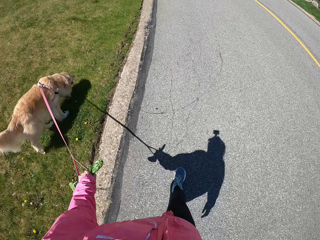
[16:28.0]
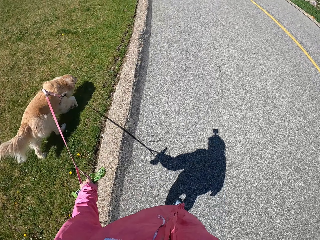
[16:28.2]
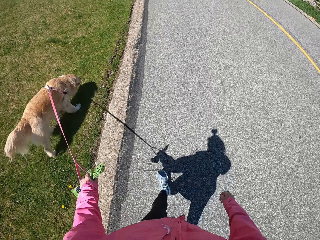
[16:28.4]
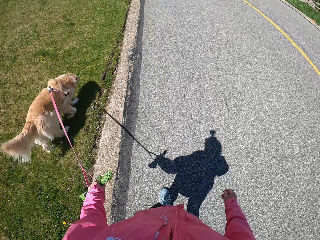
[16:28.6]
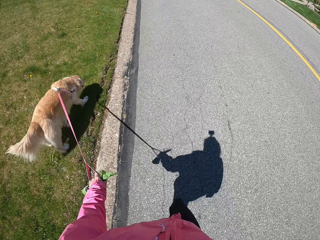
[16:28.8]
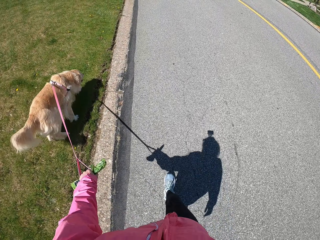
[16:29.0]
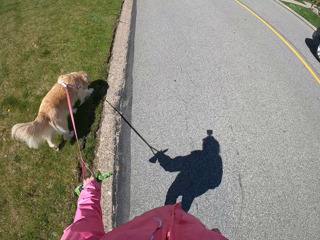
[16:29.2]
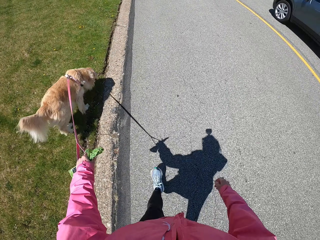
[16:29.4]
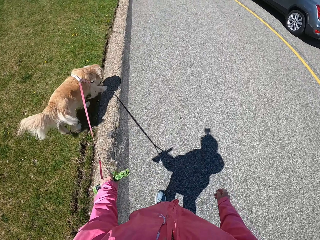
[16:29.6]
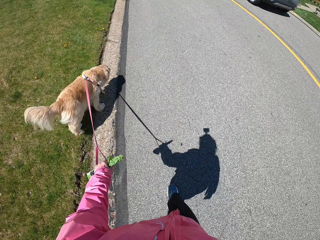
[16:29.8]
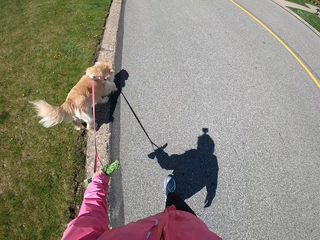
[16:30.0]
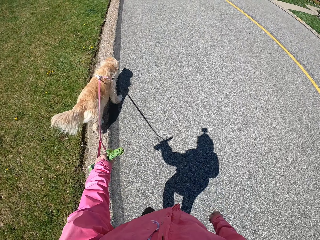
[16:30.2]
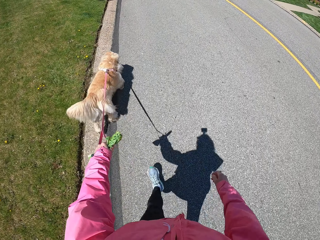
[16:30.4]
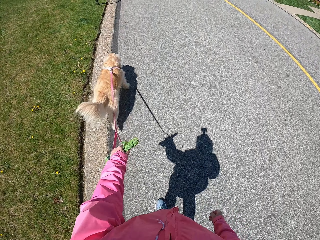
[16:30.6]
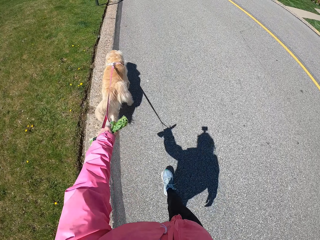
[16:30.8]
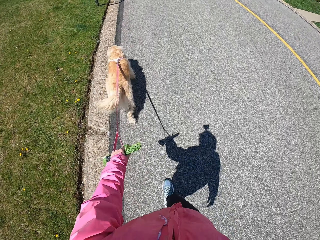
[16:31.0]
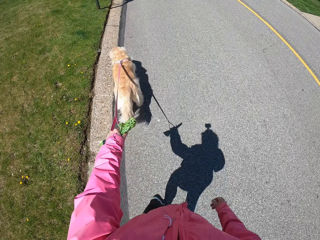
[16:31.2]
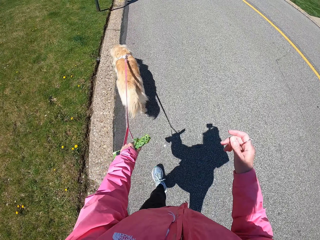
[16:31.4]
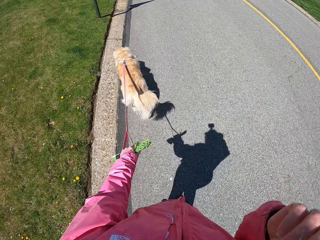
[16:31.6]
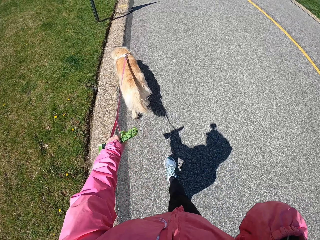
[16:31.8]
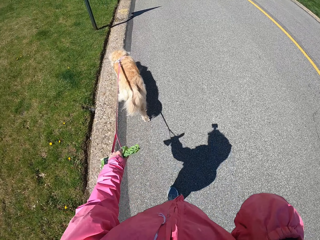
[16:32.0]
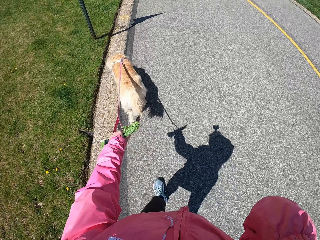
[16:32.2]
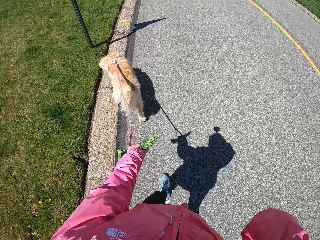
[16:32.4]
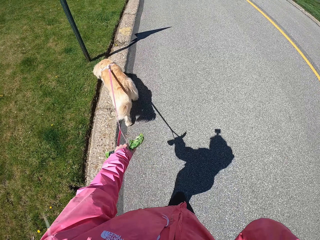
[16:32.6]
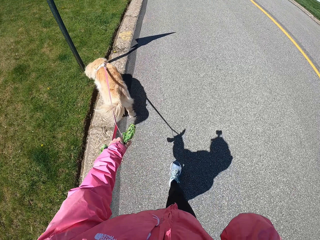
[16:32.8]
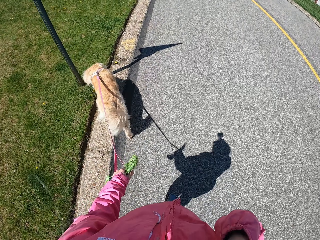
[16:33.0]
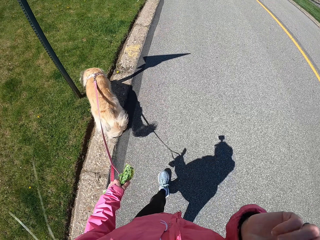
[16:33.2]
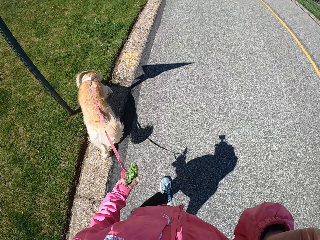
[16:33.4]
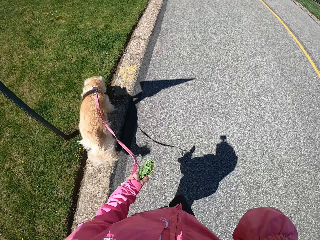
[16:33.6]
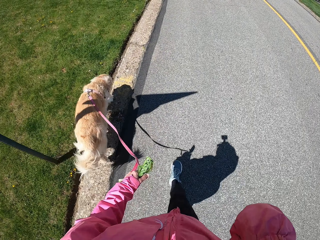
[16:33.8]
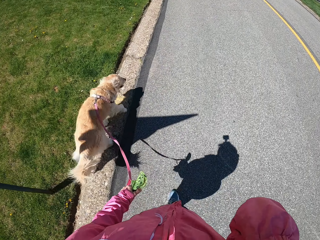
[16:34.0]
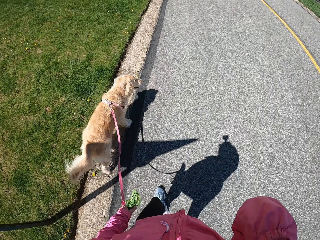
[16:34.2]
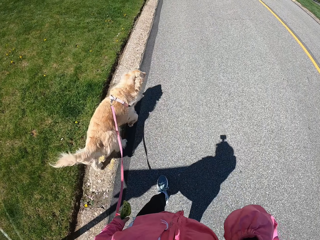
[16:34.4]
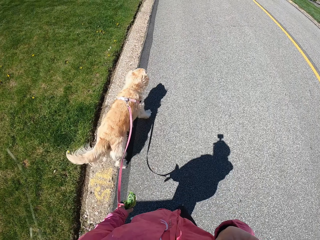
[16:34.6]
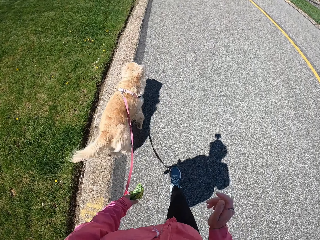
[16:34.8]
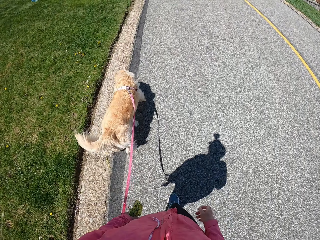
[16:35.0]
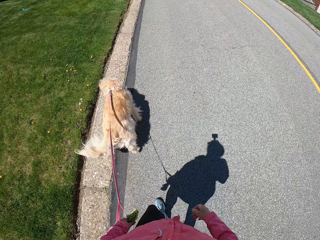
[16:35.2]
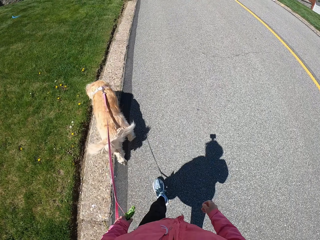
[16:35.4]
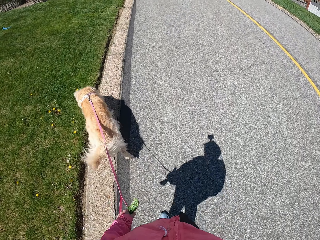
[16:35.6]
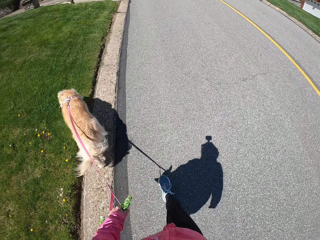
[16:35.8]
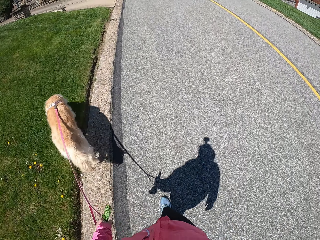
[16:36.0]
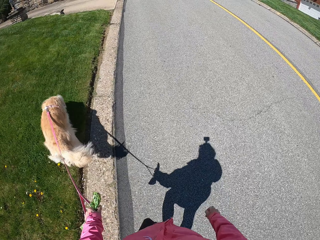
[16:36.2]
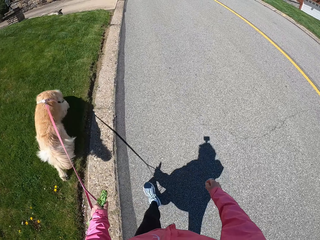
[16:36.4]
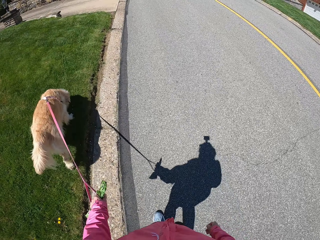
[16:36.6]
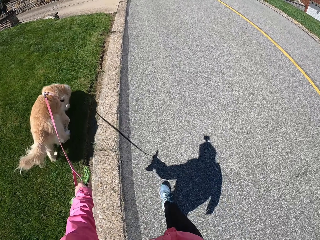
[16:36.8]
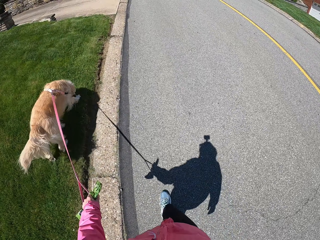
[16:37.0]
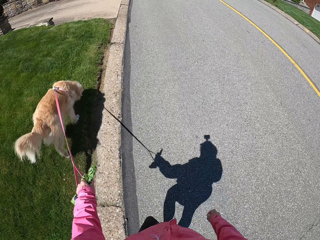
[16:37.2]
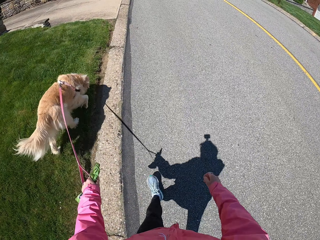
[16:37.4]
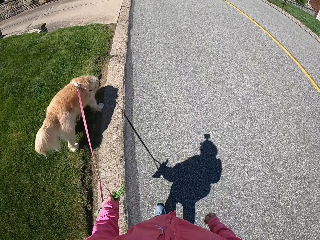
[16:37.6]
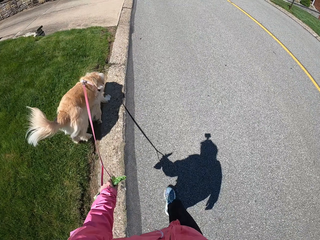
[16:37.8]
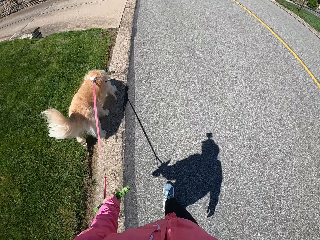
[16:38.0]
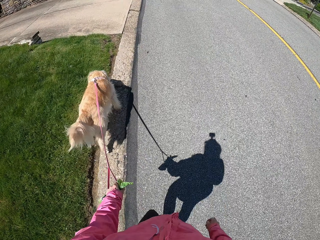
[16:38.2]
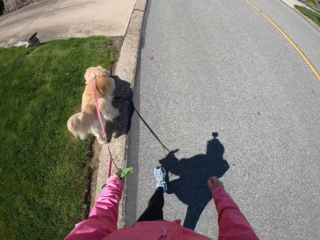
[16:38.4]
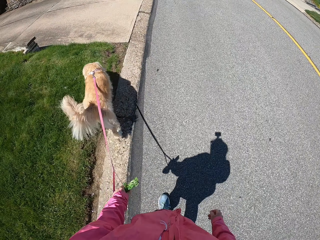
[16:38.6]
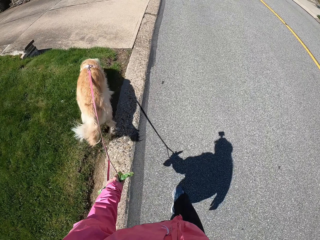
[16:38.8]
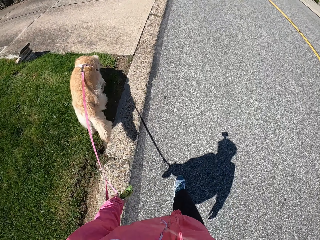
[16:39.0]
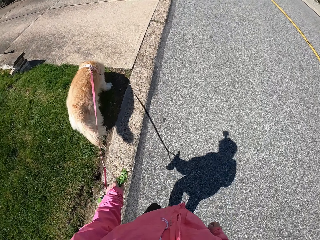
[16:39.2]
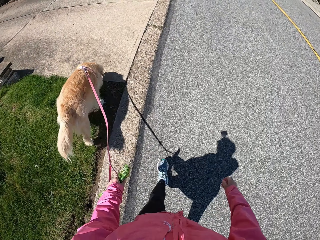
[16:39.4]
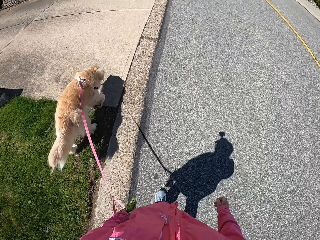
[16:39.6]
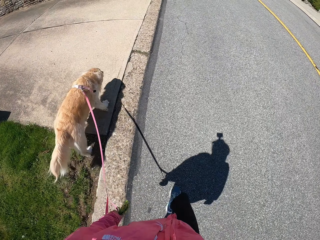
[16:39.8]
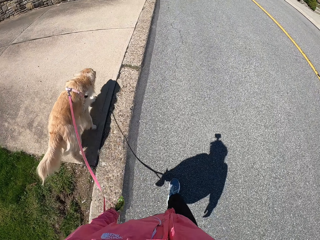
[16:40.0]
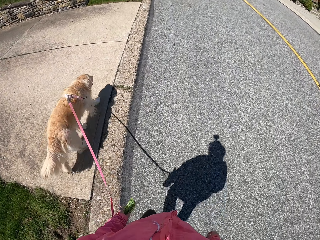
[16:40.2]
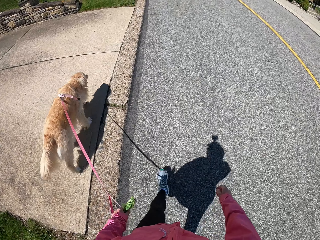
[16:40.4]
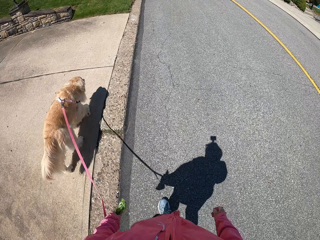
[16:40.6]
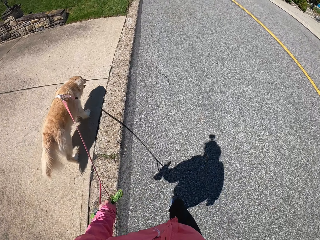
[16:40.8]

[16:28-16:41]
The camera wearer lifts a hand to the head on the way. They drop the hand from the head. They pull the dog on their way.

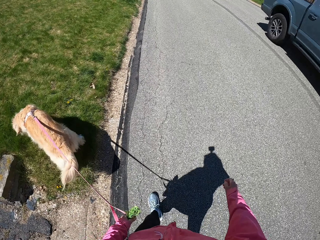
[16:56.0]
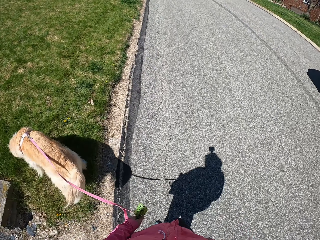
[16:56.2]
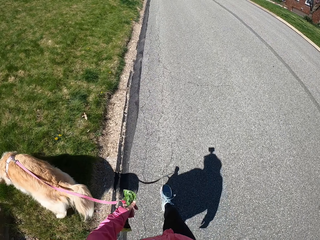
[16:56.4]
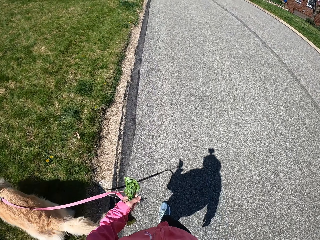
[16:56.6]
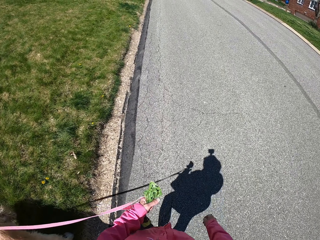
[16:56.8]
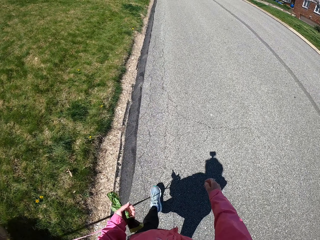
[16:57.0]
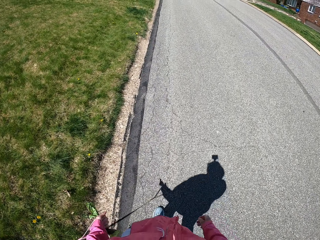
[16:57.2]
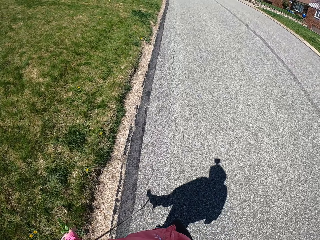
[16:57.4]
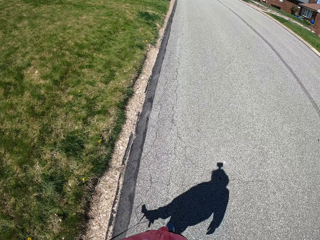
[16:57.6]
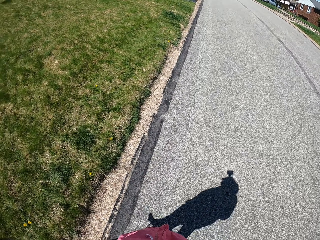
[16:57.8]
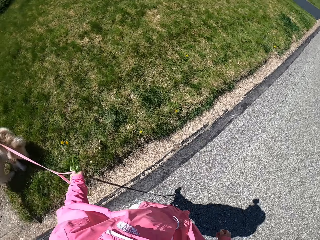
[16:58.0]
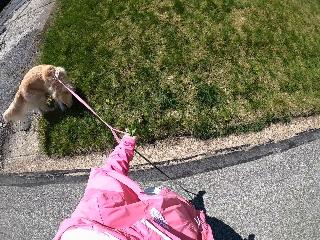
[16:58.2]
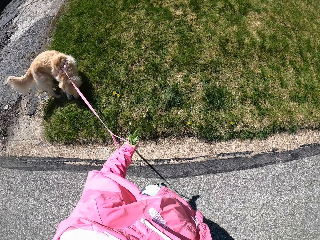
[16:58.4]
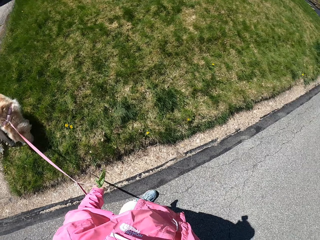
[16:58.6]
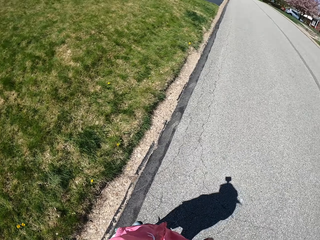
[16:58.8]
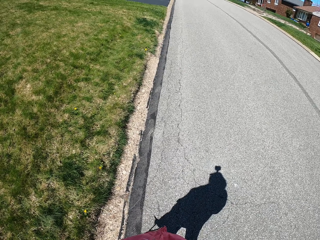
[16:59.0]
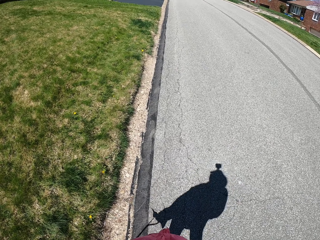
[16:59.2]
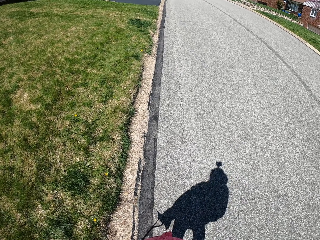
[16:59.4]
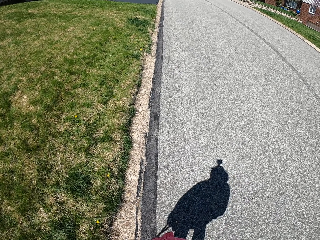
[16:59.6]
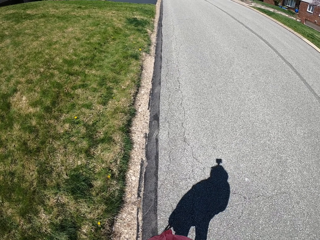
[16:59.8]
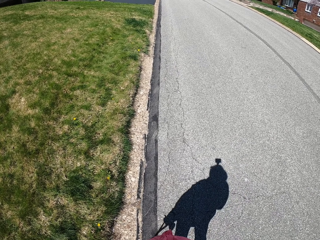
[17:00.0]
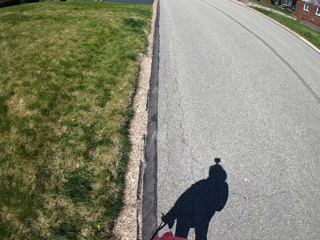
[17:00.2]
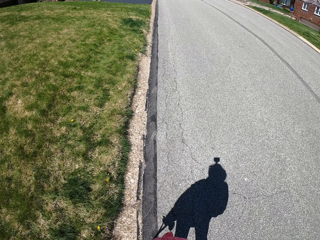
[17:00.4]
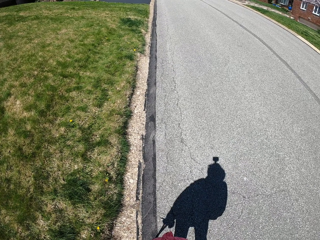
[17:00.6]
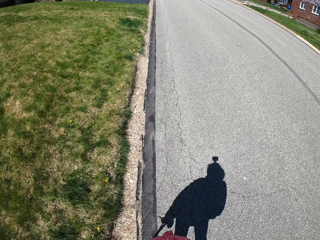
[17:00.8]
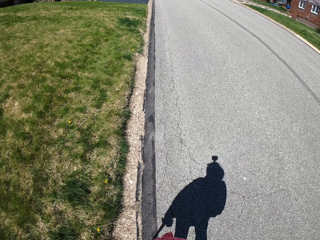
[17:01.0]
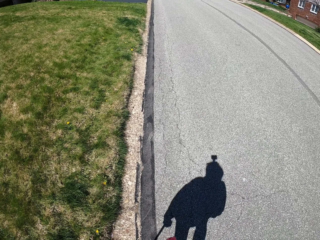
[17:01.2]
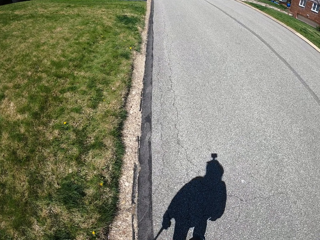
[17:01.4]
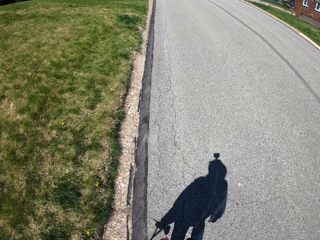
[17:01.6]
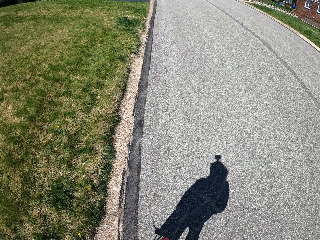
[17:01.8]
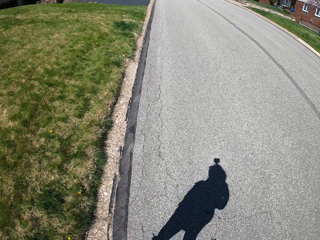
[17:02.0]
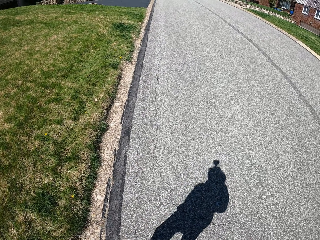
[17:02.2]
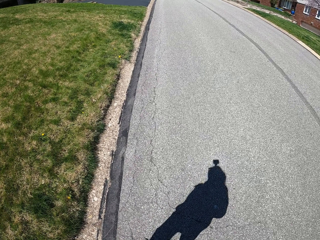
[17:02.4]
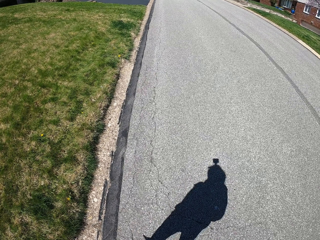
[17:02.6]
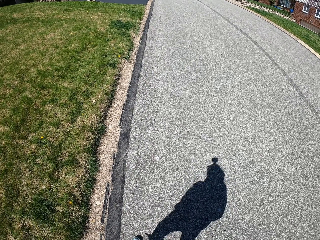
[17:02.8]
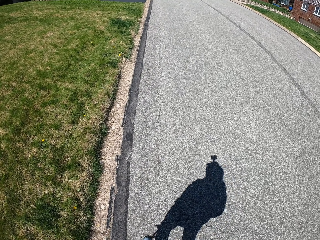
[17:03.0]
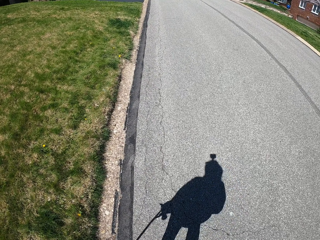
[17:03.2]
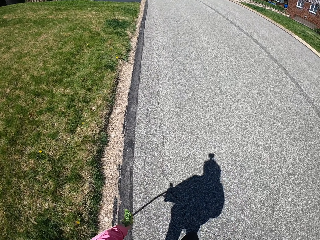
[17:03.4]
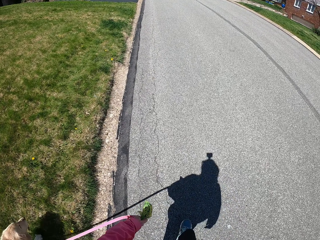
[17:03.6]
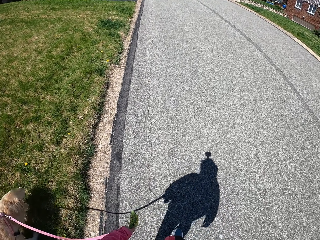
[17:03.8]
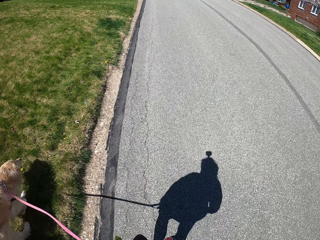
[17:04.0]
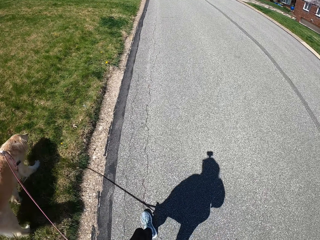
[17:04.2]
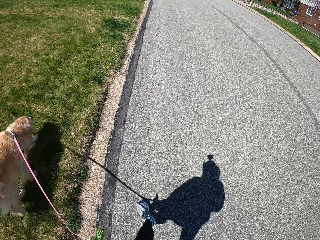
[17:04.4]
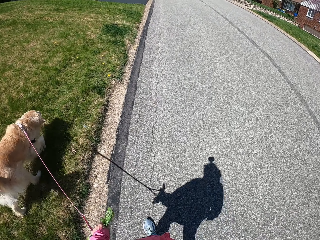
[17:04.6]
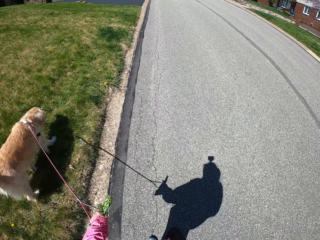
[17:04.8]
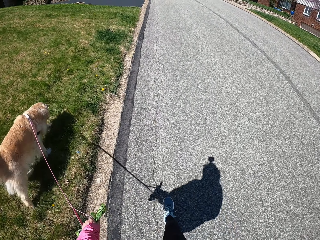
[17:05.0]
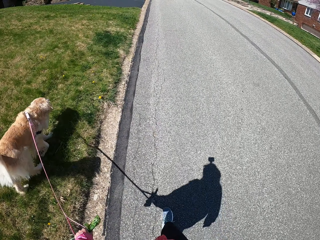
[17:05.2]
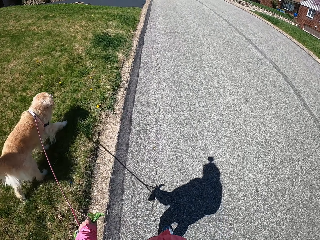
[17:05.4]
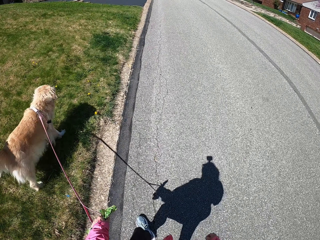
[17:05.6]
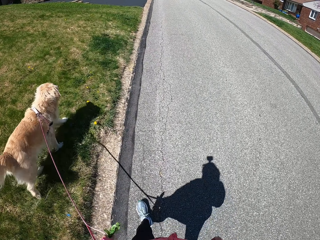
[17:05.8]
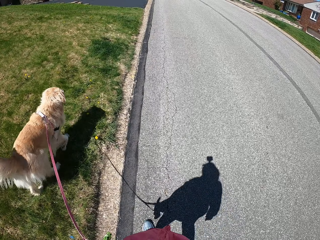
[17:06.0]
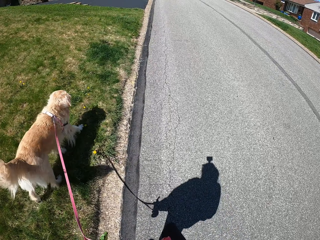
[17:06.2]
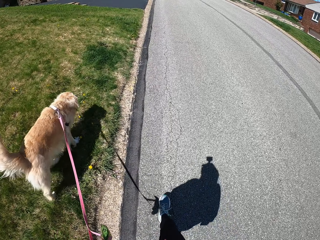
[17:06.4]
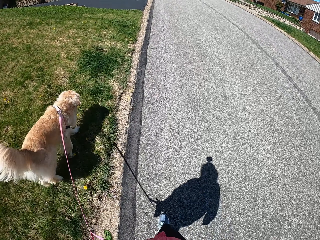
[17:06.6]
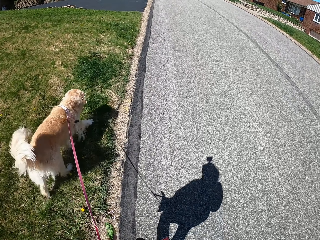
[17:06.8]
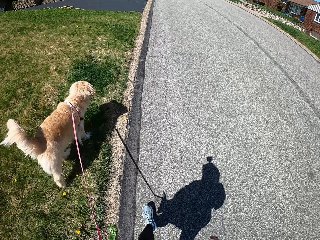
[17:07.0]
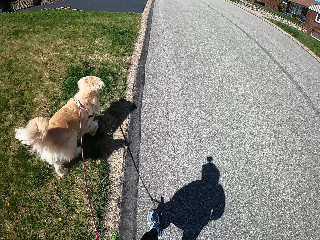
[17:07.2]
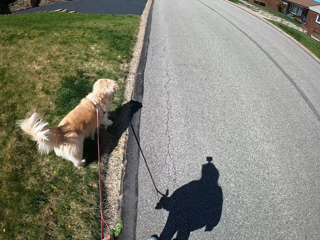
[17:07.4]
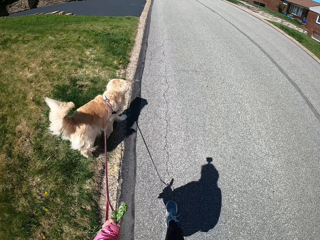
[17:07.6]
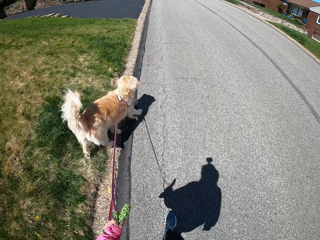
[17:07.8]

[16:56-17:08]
The camera wearer stands with the dog along the road. They stop. They look around. They pull the dog on their way. They walk.
